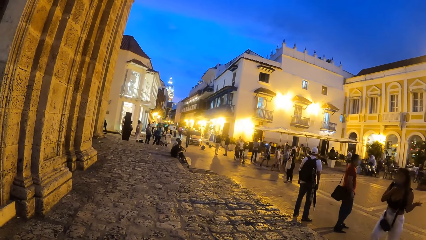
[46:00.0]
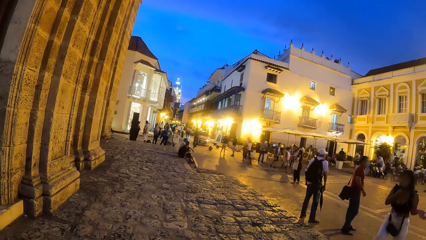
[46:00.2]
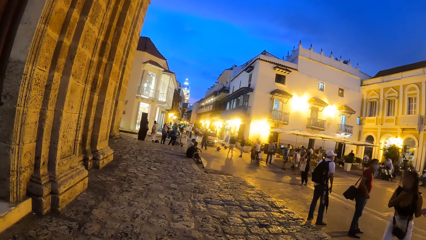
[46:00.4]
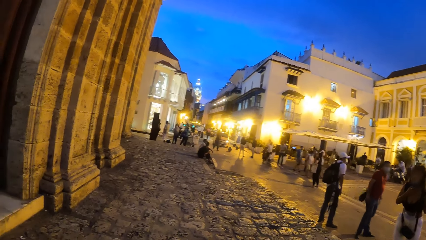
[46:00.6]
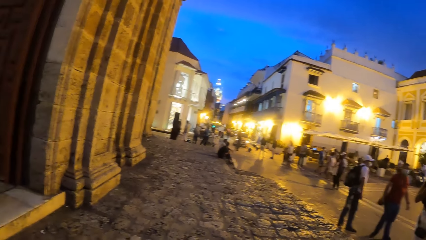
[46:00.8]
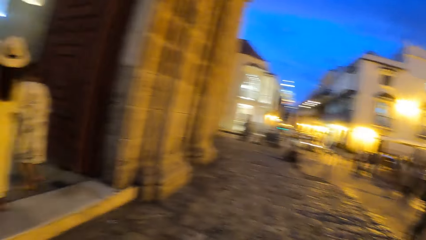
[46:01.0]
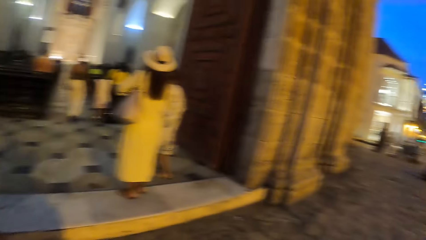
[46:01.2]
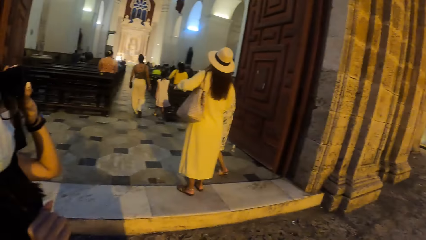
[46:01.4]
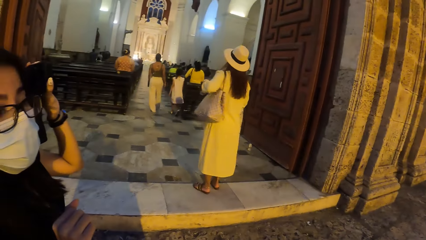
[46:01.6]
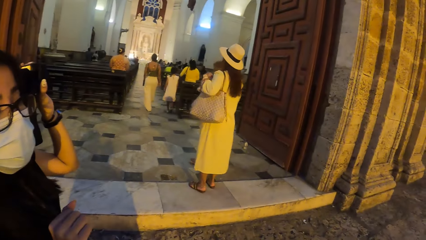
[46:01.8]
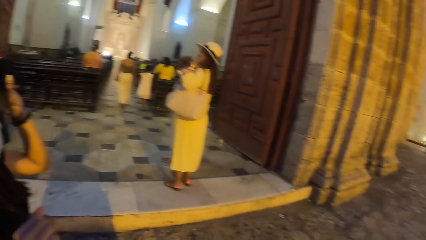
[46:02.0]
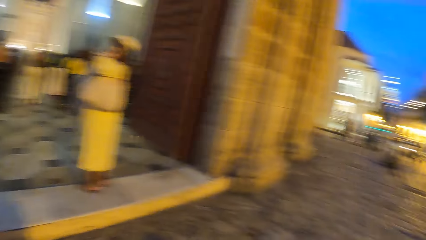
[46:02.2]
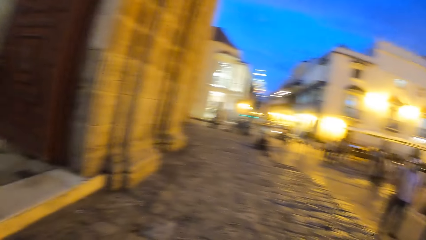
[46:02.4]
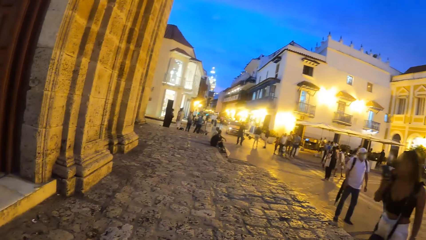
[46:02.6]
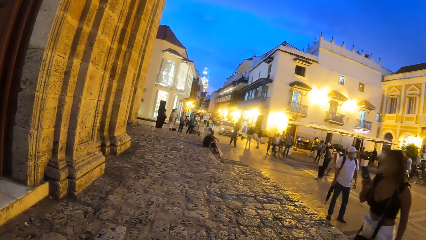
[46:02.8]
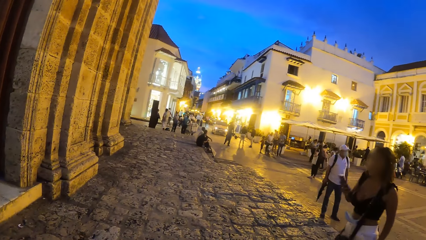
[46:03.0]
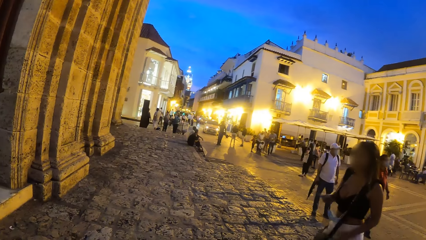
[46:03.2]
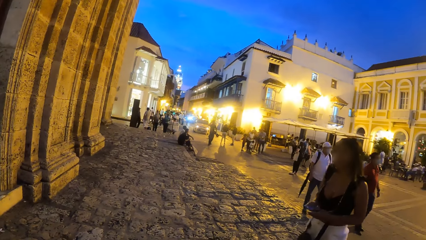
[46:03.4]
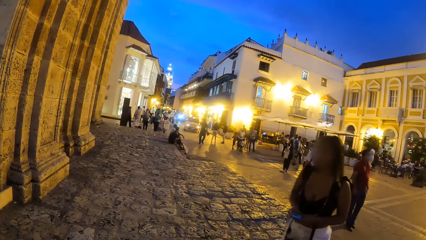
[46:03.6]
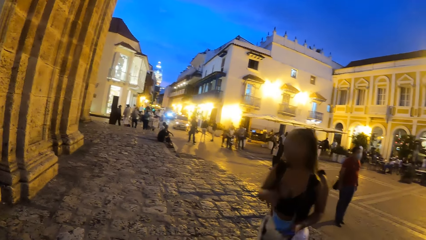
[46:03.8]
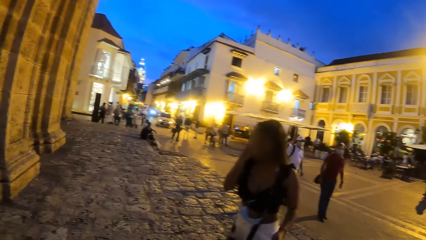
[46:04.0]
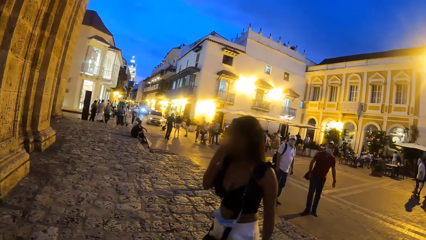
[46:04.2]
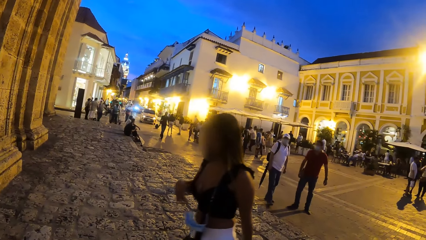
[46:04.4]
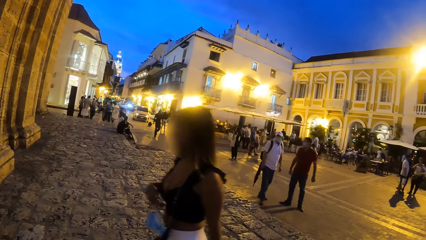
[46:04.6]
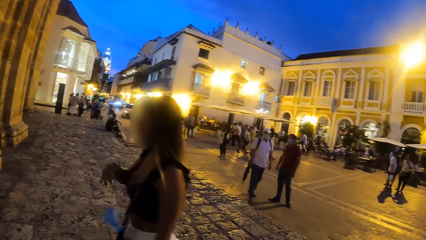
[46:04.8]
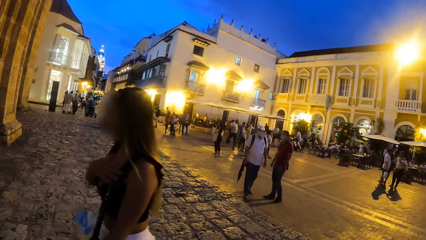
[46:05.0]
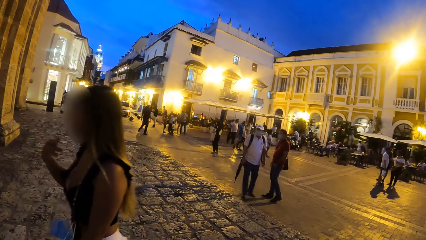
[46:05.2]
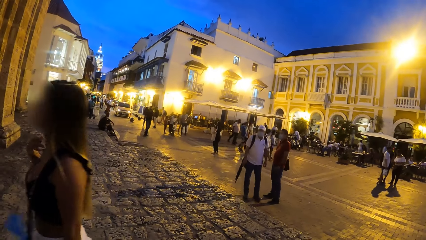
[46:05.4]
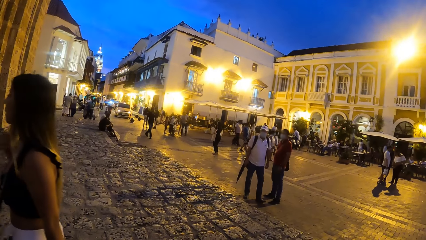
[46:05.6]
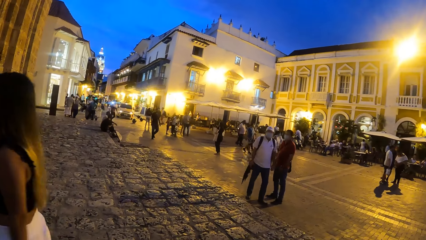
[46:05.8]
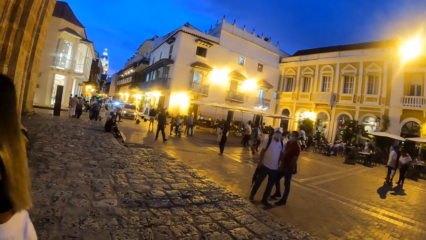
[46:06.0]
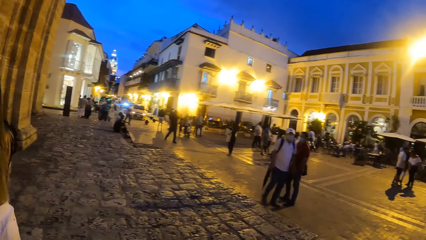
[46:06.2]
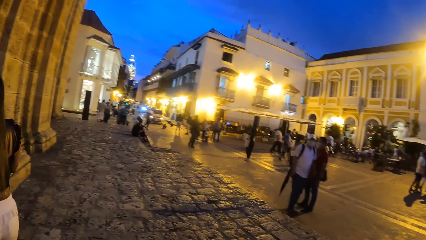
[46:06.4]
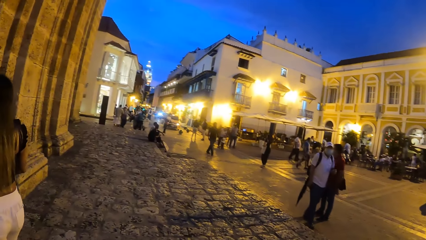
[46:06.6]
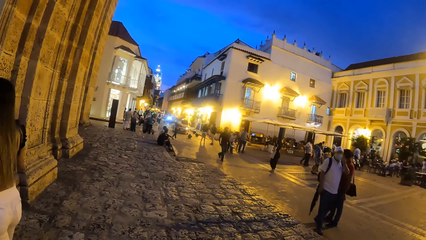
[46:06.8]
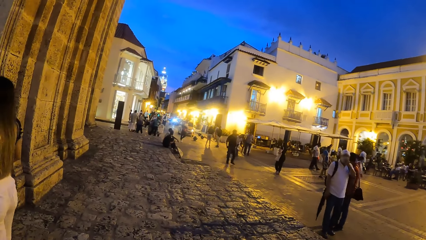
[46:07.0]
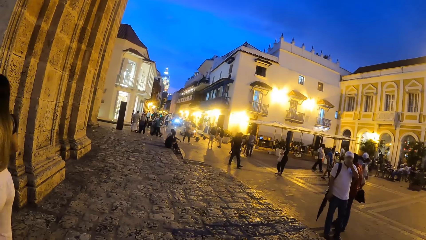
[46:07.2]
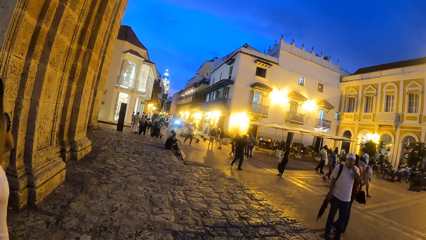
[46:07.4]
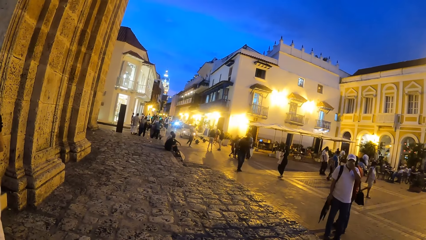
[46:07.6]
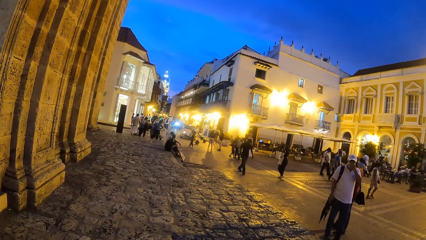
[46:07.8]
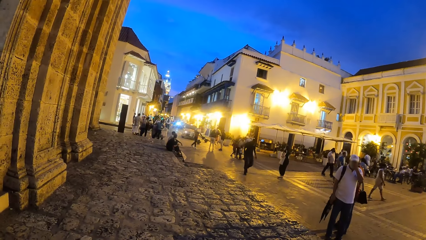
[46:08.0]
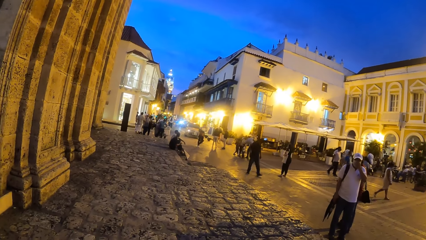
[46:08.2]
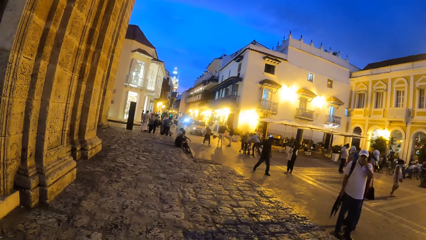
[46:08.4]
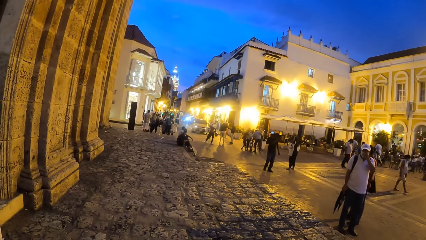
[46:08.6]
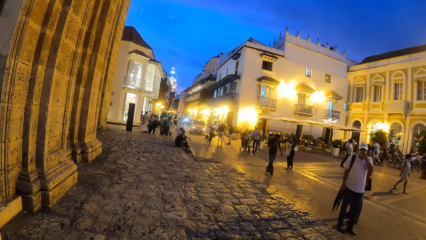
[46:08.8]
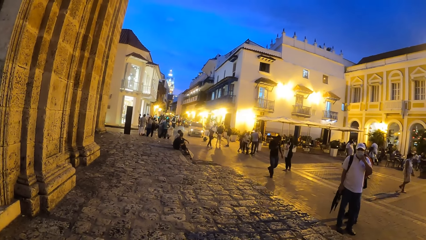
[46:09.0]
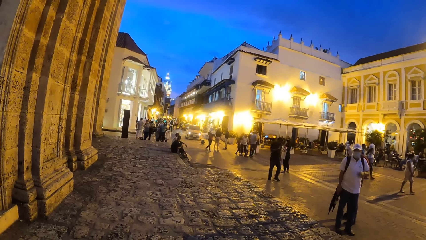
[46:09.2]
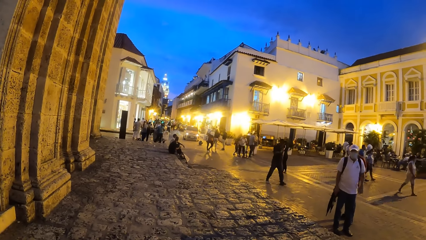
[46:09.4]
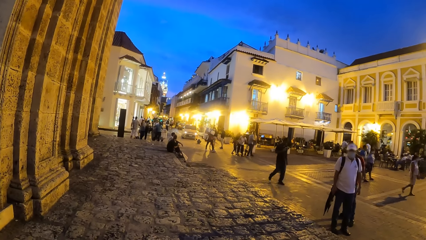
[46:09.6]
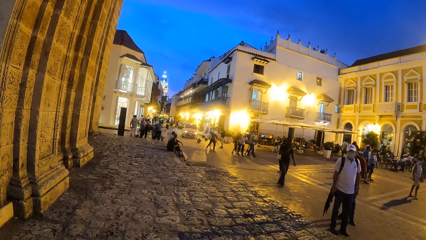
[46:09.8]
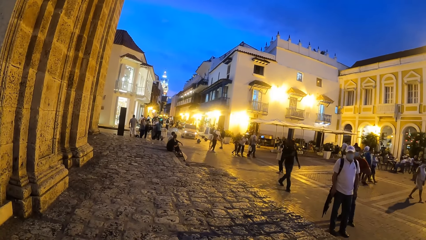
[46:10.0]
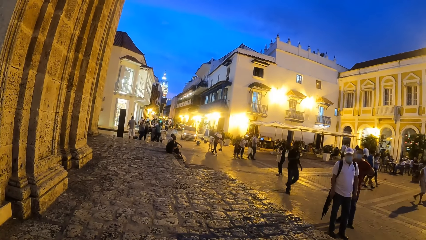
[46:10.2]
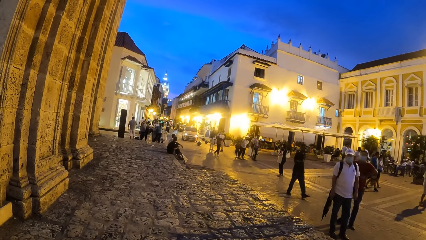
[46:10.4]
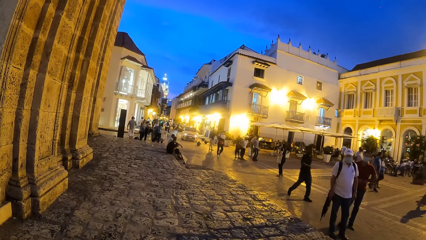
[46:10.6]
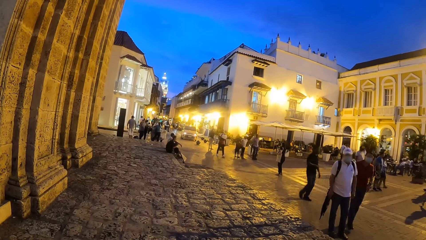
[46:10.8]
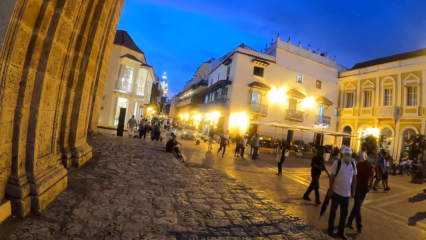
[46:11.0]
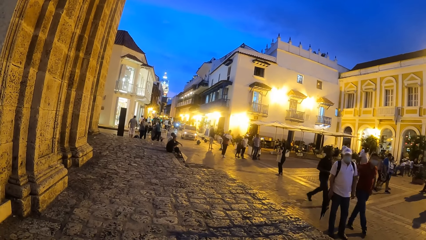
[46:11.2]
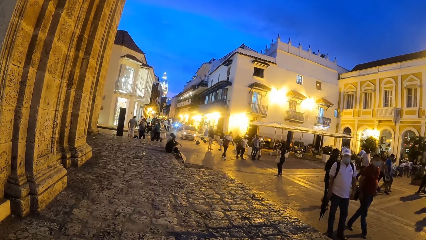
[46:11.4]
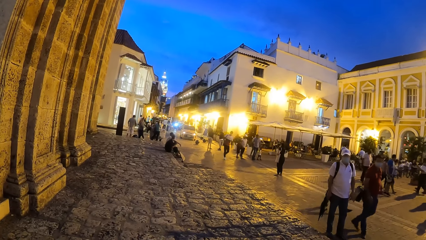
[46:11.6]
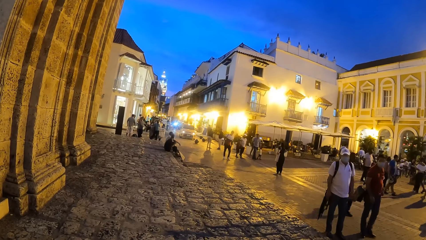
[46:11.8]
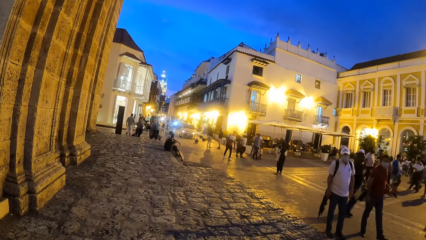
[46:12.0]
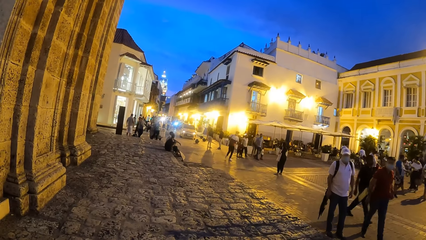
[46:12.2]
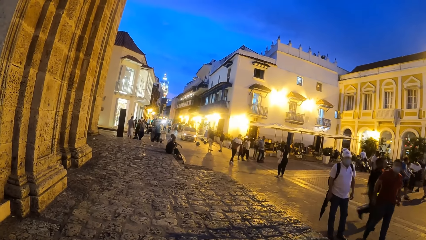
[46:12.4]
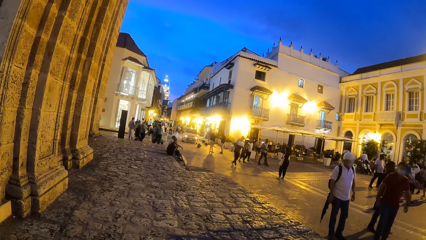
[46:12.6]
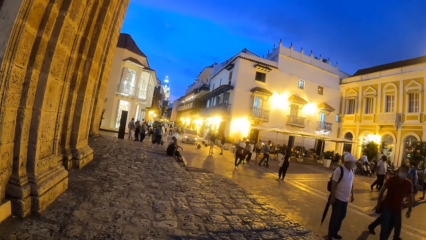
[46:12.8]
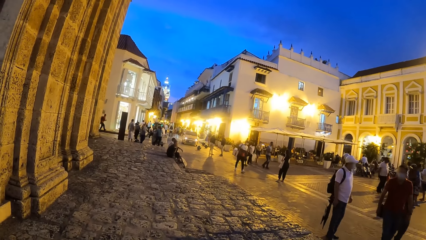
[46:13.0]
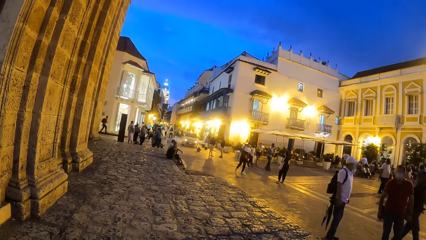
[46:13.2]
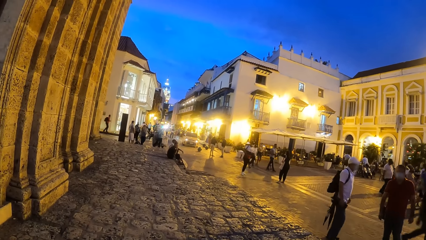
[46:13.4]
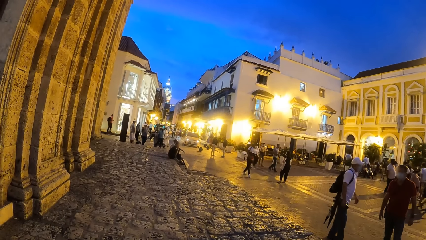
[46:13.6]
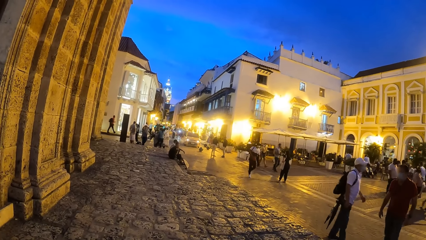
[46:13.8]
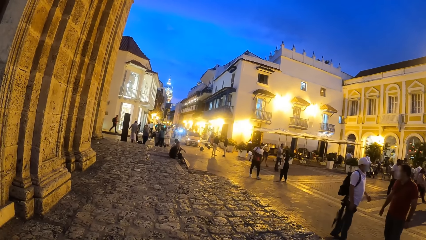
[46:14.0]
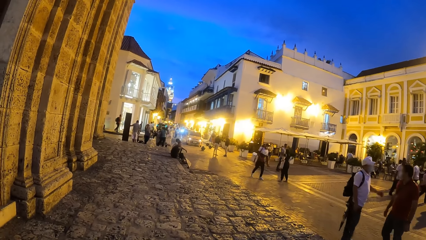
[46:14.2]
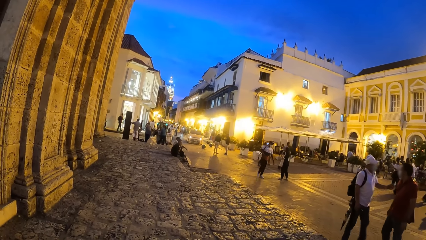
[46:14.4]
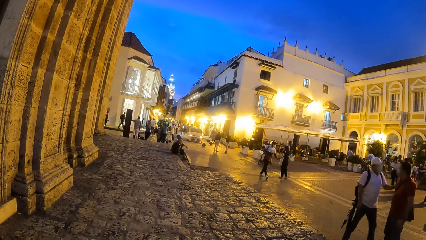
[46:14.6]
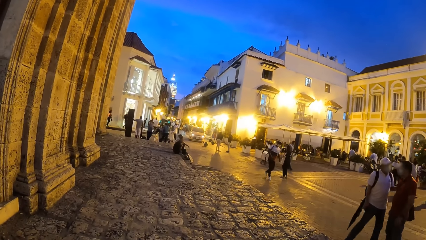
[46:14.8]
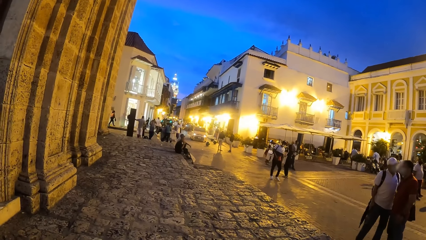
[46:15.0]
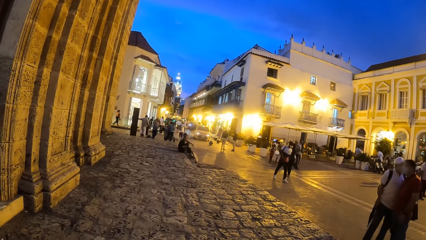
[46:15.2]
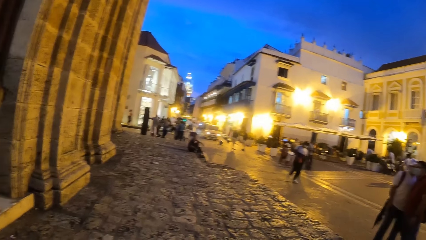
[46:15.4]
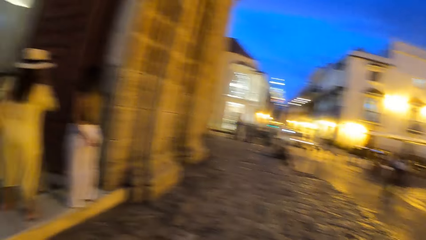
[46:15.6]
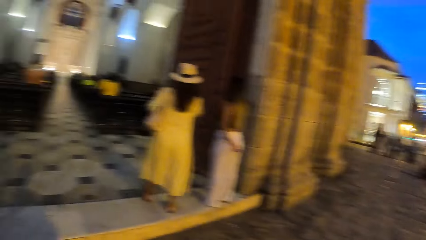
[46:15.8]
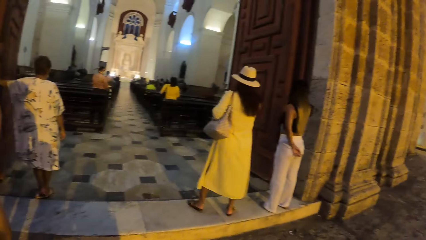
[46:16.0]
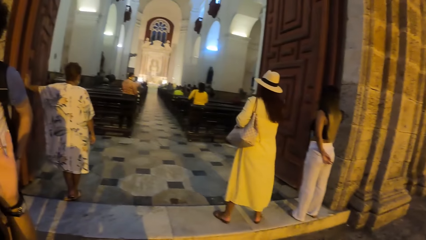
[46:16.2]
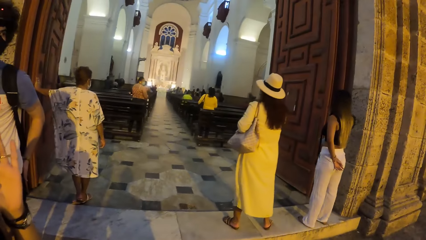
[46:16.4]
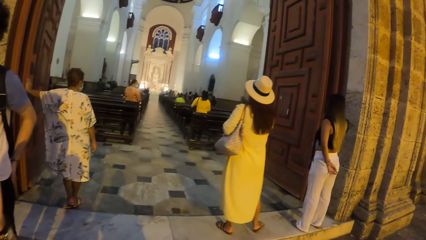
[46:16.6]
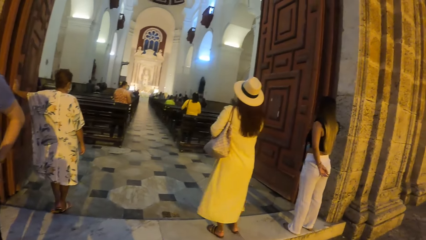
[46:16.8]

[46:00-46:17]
The woman operates the camera with her left hand.
